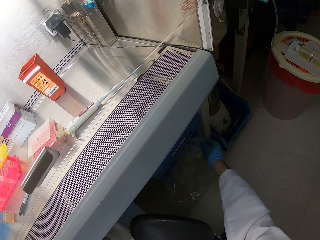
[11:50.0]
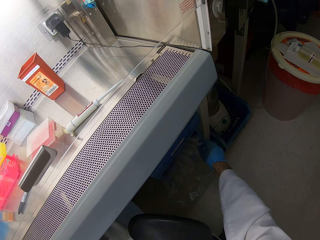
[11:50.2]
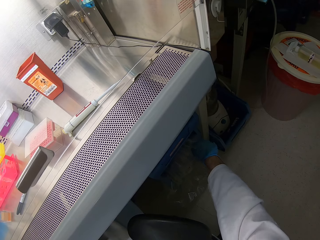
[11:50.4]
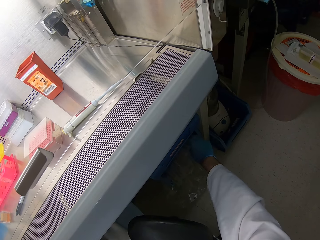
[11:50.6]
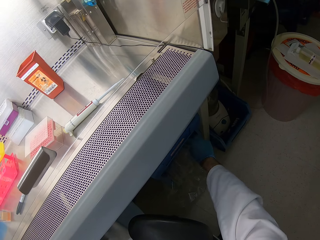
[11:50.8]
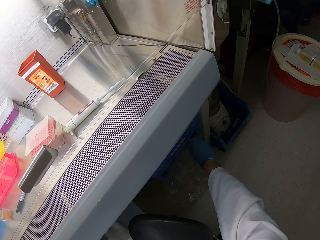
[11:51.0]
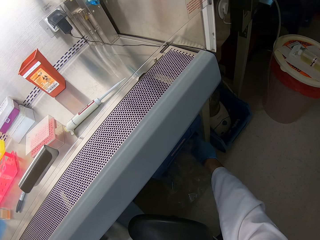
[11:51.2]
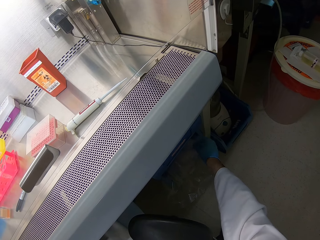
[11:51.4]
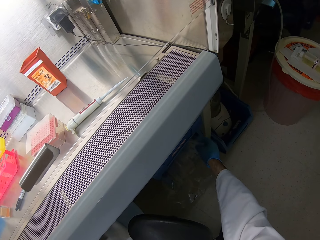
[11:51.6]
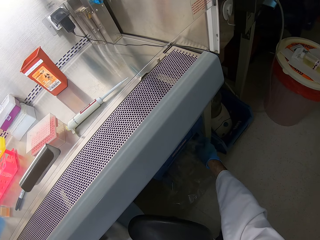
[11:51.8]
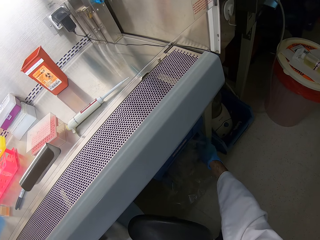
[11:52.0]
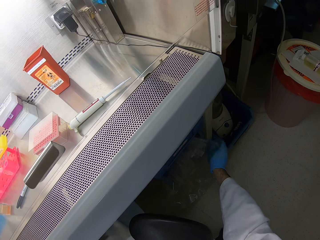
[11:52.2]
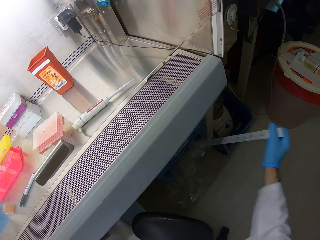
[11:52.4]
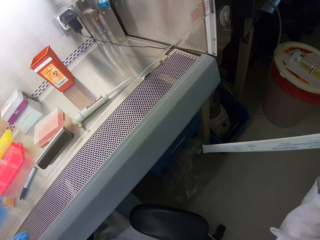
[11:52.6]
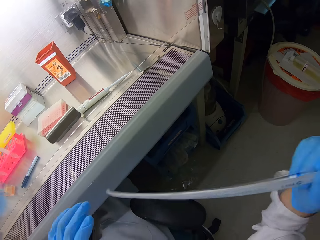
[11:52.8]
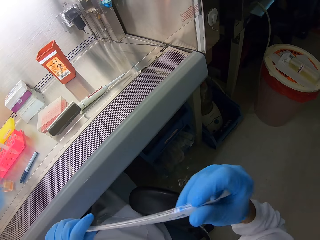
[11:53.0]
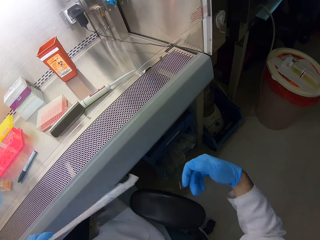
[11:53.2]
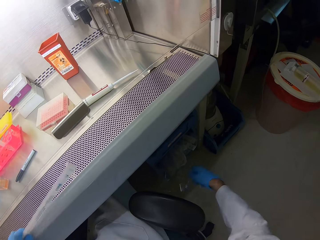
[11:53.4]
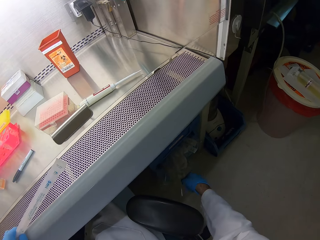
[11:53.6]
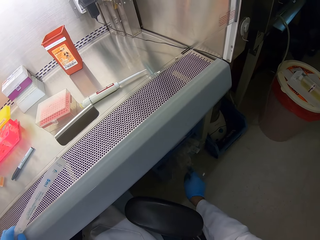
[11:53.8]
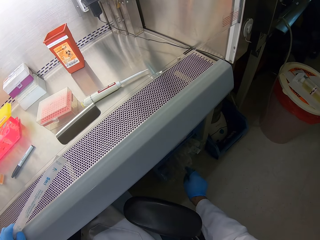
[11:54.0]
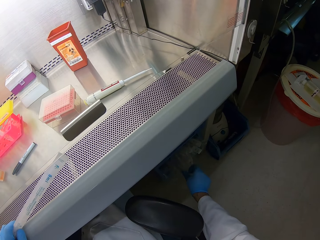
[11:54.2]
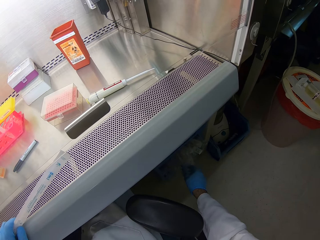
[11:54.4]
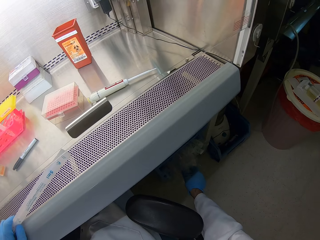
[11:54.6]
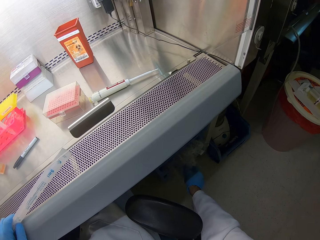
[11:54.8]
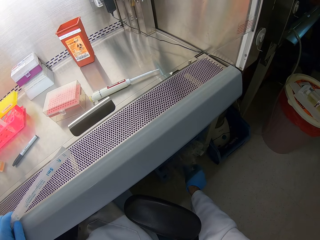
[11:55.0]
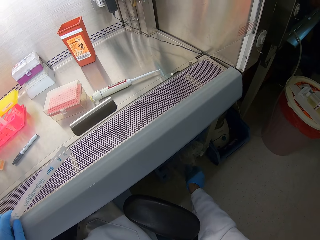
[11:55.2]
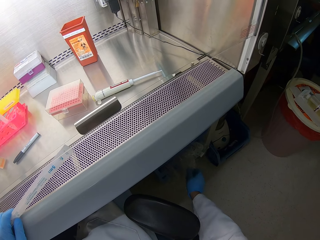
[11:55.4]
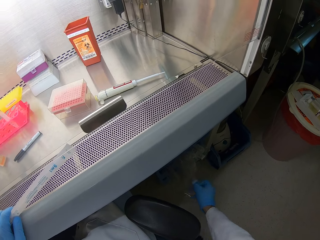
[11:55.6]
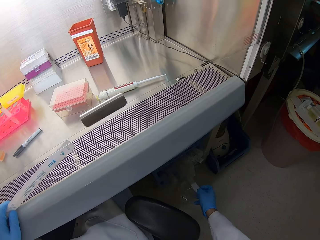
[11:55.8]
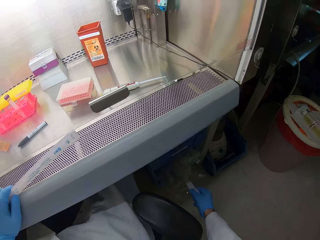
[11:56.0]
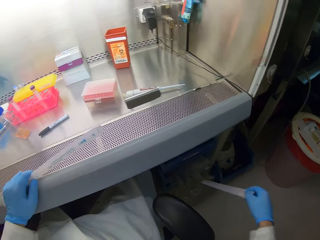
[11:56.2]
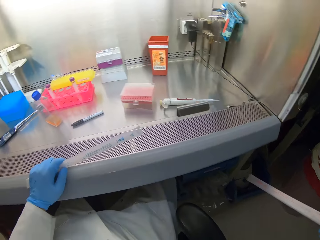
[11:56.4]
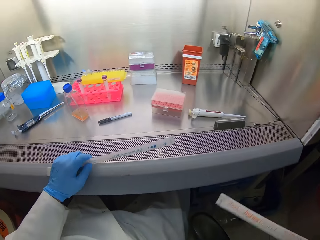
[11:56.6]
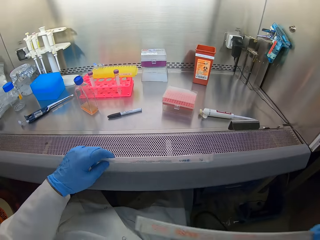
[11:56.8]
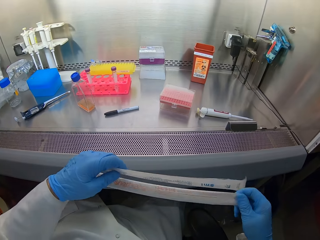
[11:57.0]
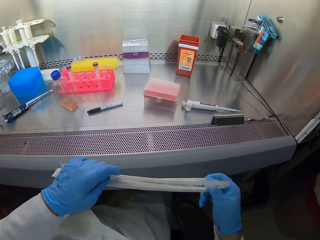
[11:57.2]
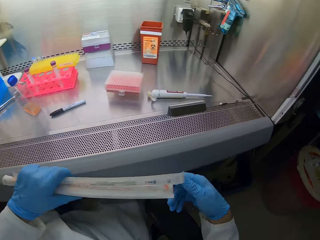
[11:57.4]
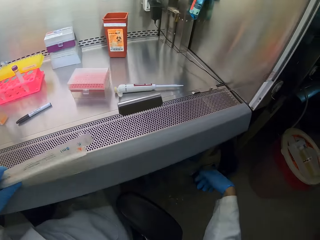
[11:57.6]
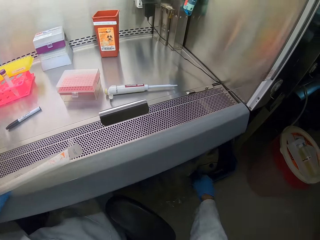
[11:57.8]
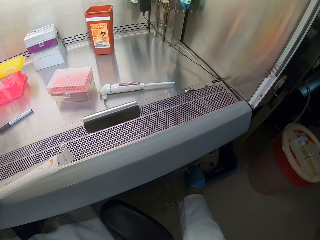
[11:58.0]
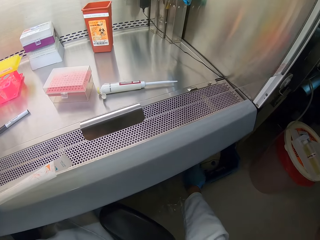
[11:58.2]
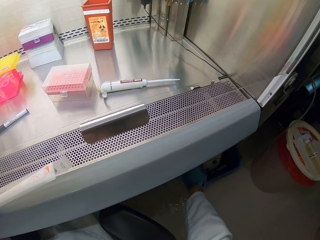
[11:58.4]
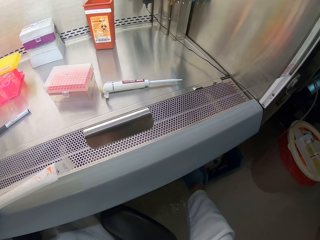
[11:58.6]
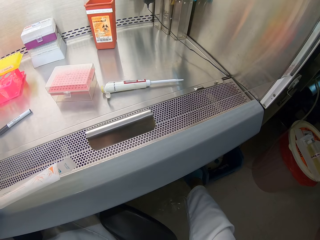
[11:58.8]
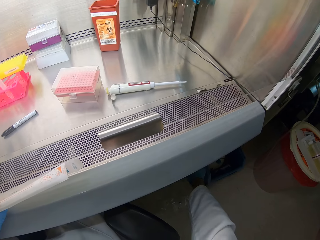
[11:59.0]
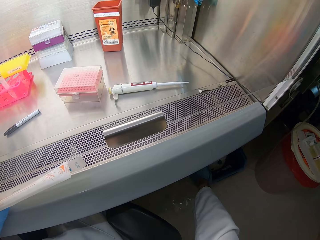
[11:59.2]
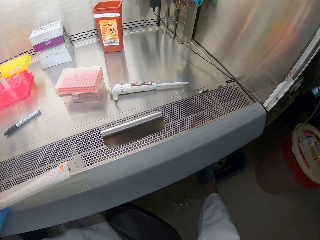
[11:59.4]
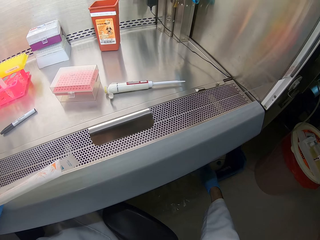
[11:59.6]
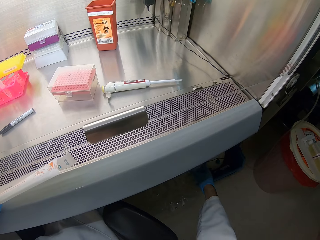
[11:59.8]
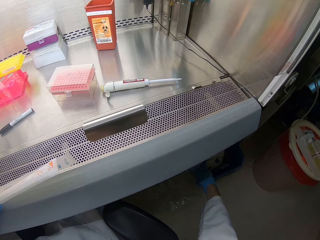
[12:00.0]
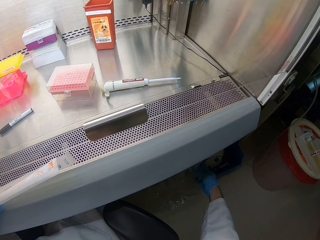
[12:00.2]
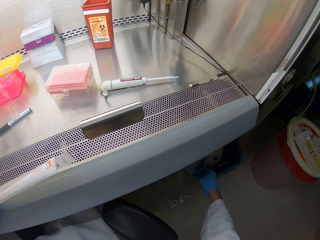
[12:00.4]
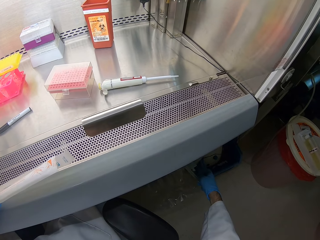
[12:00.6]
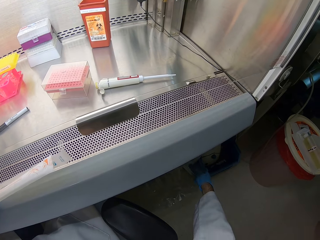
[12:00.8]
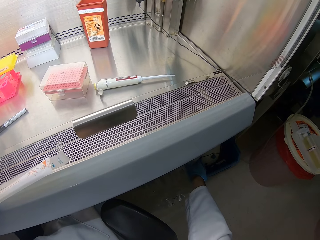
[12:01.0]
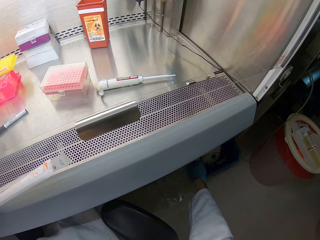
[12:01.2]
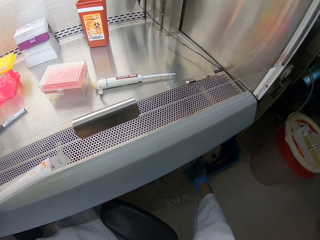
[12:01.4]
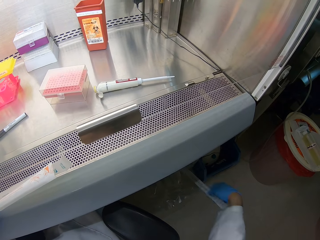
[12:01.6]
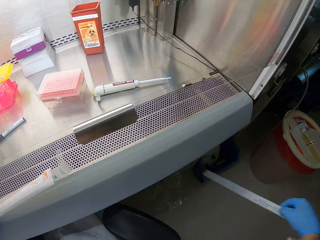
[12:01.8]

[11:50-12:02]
The camera wearer picks up something. They pick up something again.

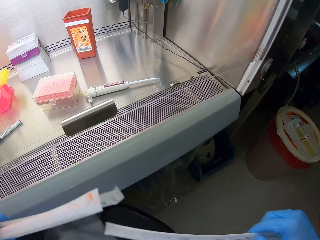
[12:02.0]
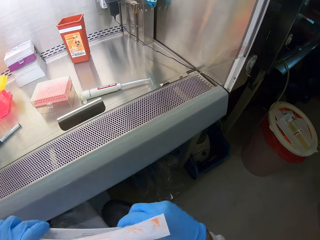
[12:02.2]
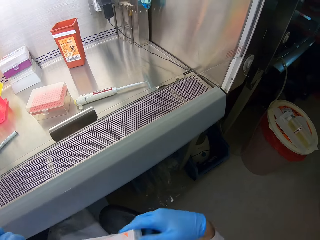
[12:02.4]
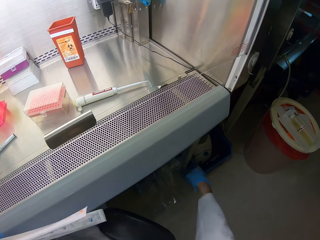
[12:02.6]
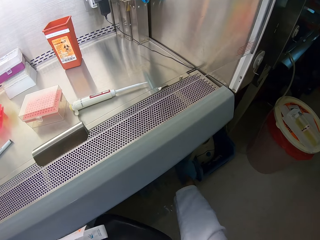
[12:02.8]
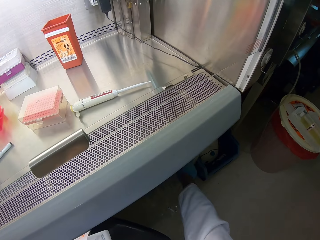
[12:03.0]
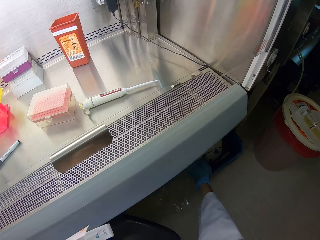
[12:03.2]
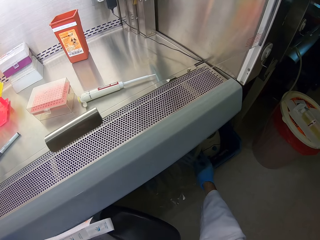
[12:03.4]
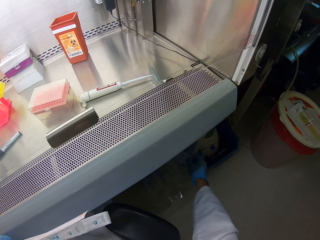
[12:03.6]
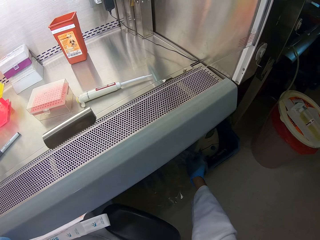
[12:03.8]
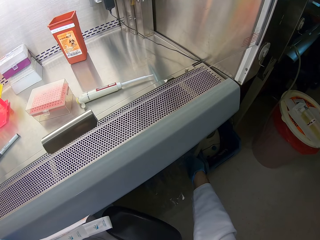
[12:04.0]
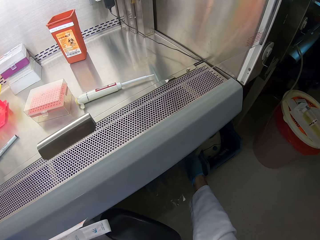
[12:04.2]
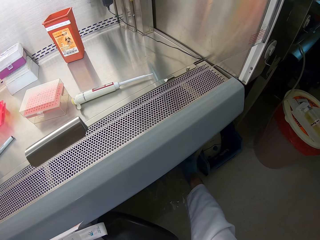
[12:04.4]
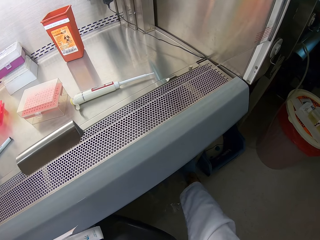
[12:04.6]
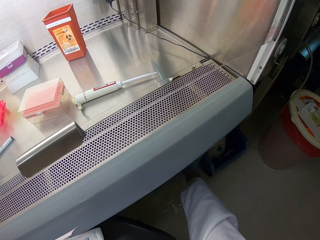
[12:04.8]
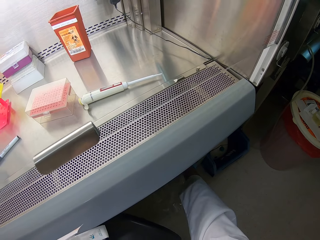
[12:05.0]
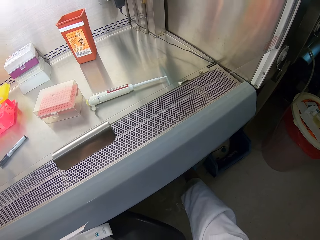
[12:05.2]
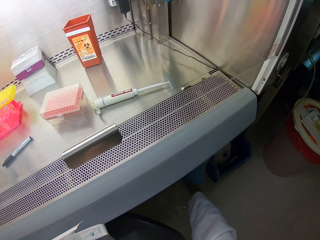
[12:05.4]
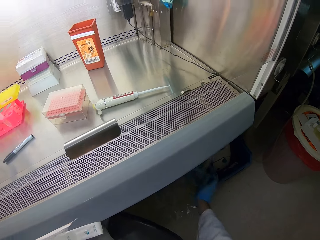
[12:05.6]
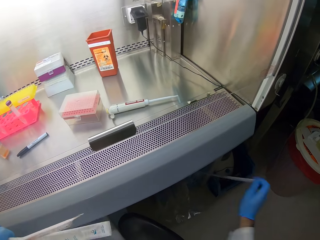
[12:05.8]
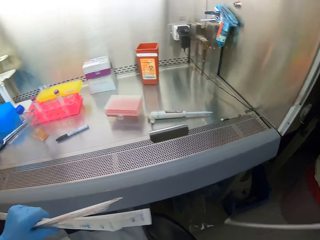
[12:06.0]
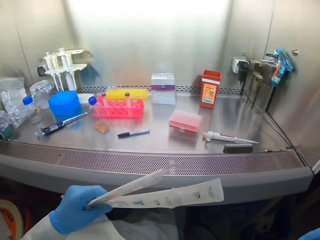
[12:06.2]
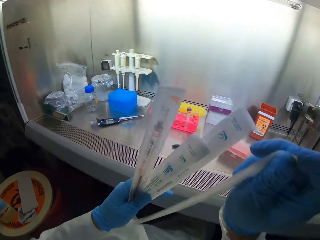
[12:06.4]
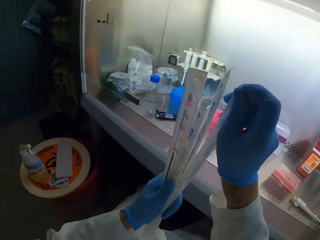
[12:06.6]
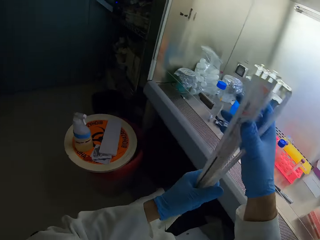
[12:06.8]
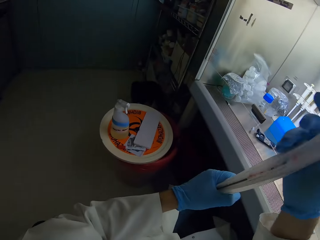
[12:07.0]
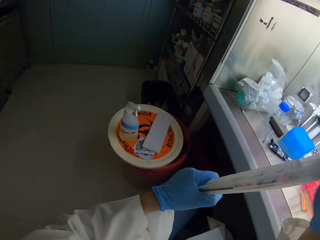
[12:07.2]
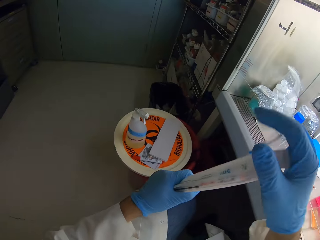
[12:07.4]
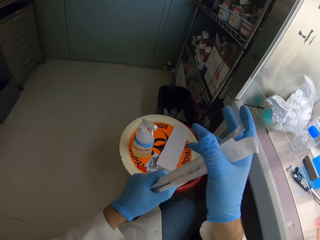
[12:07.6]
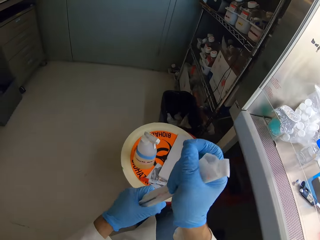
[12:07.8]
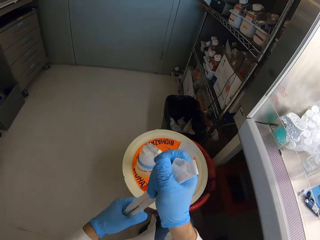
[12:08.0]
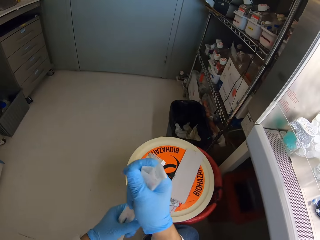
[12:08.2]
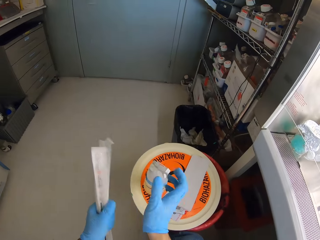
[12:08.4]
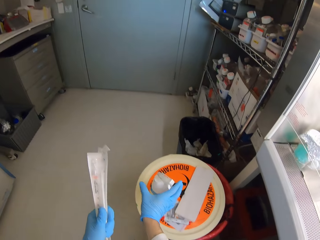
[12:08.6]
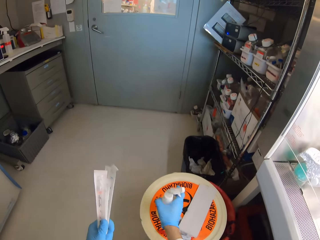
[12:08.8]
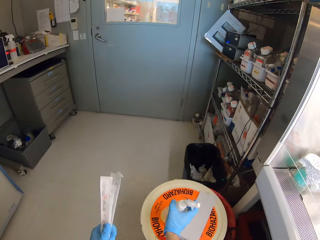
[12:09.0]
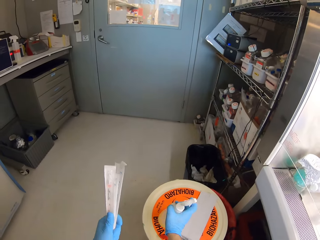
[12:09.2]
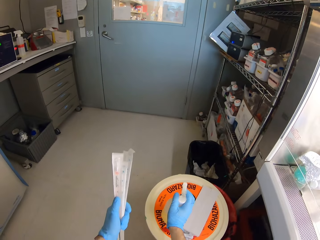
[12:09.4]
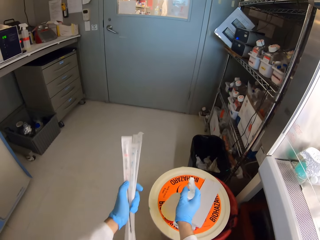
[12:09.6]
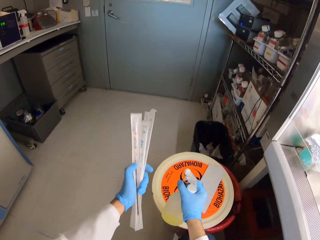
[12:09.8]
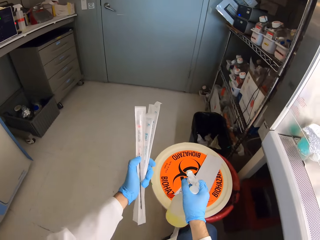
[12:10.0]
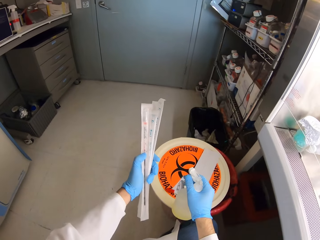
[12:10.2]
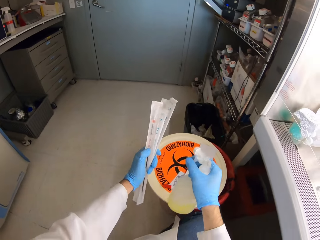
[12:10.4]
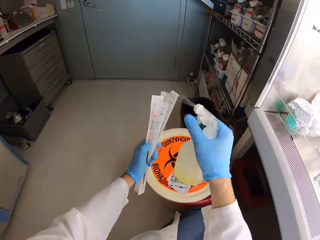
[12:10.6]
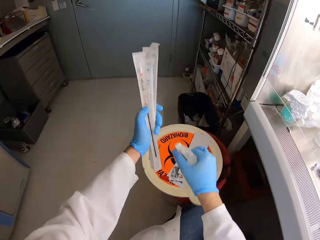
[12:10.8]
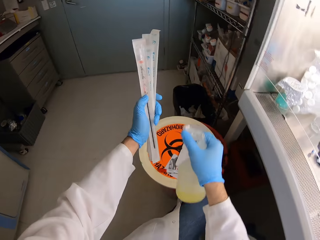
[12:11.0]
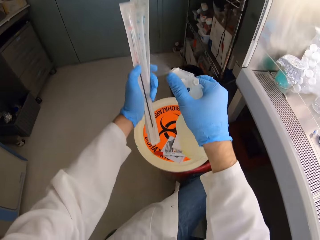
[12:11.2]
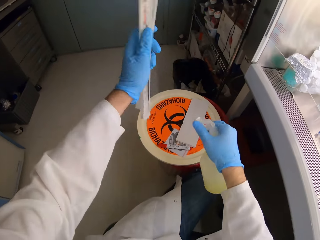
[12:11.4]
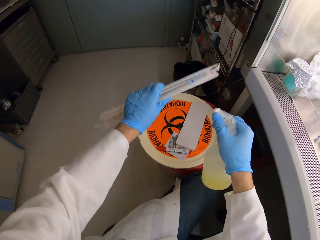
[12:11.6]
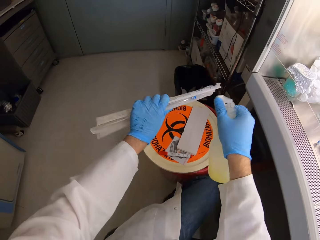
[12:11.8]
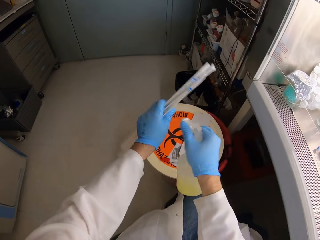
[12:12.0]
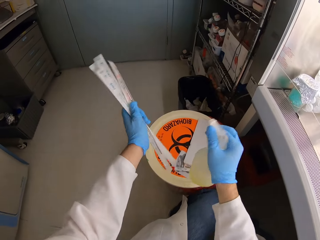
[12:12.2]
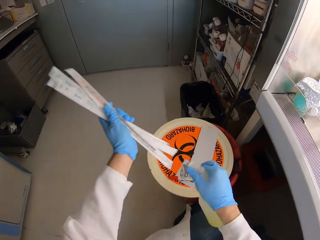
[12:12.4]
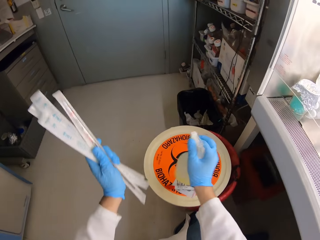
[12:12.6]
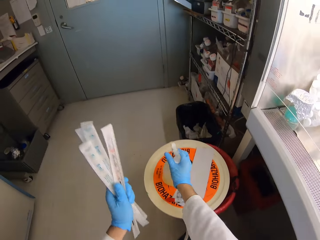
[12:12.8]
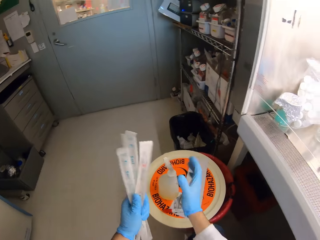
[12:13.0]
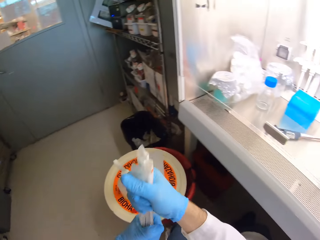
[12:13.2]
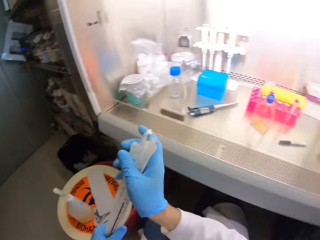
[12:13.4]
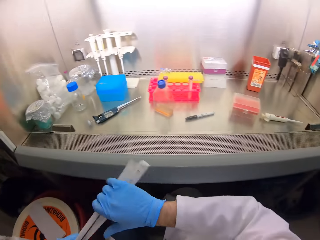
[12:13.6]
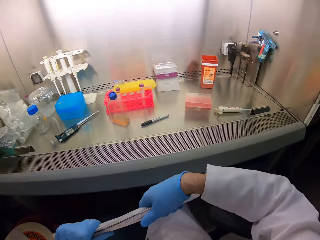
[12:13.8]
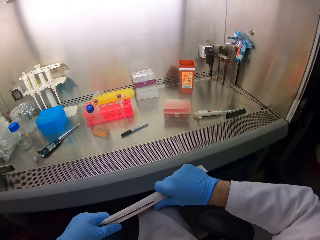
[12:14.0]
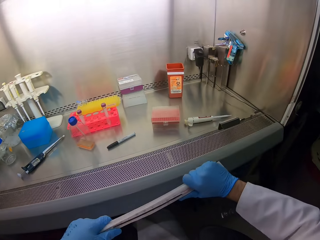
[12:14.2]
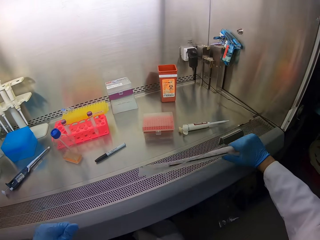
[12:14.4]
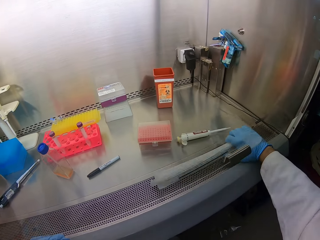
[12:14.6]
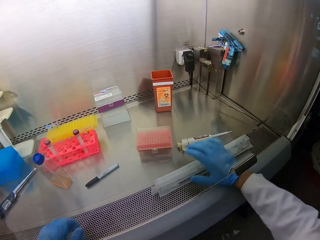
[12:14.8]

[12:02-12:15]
The camera wearer picks up something beneath the hood. They pick up something beneath the hood again. They place something on the left hand. They place something on the left hand again. They walk around. They pick up a spray bottle. They sanitize the measuring tube. They hold something with the right hand.
